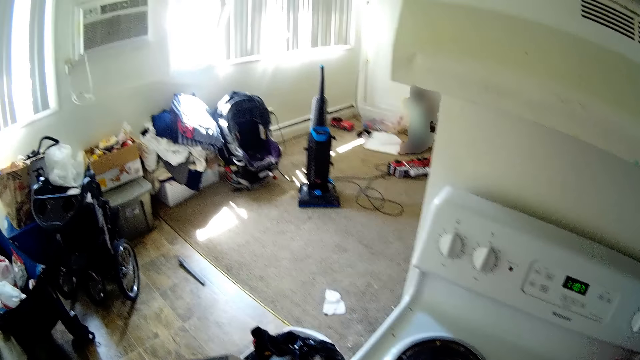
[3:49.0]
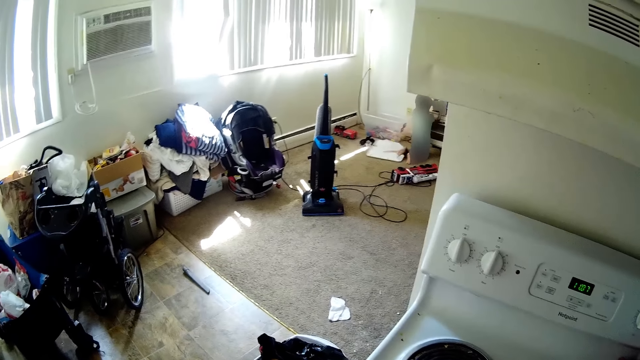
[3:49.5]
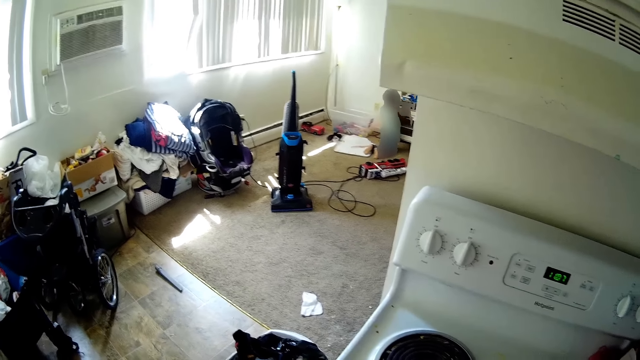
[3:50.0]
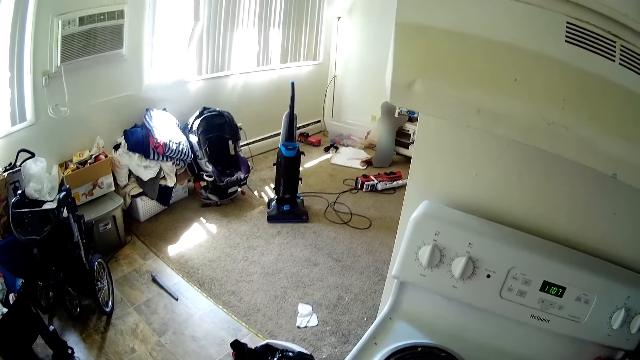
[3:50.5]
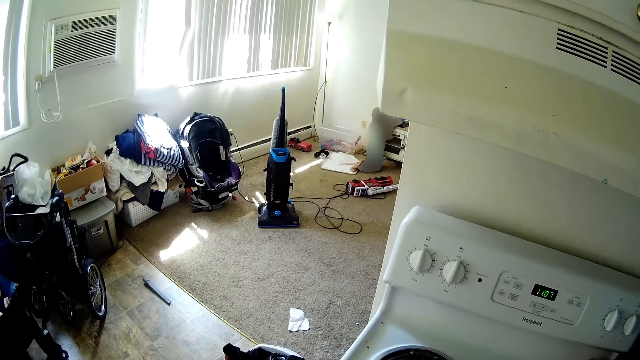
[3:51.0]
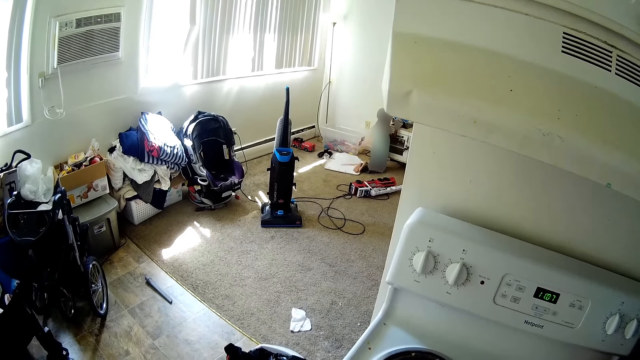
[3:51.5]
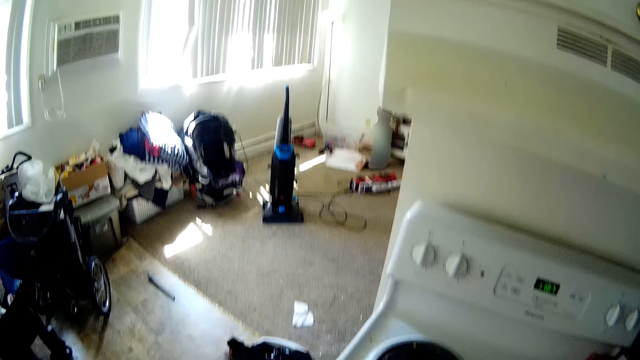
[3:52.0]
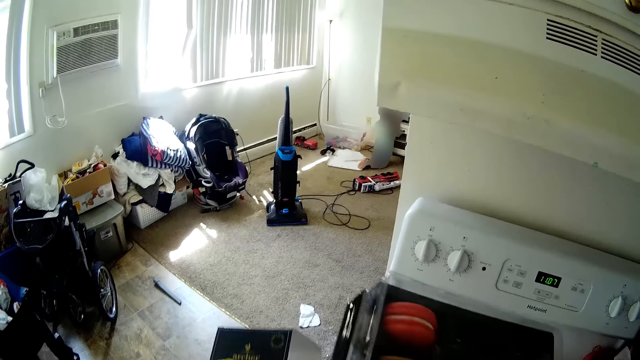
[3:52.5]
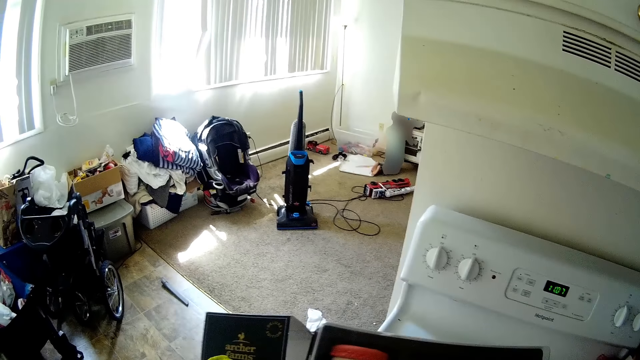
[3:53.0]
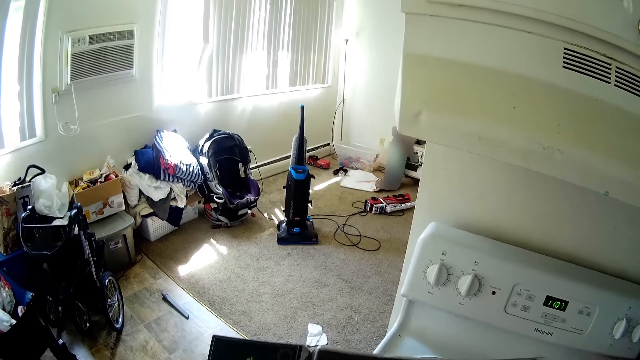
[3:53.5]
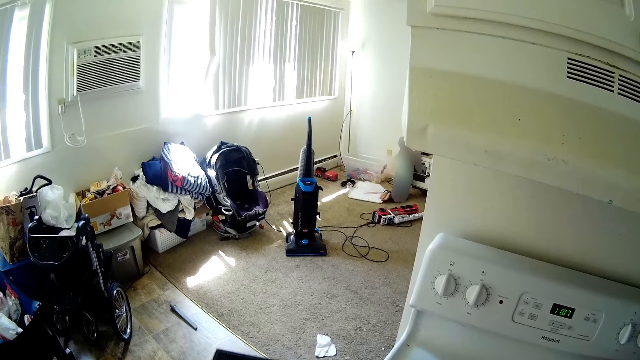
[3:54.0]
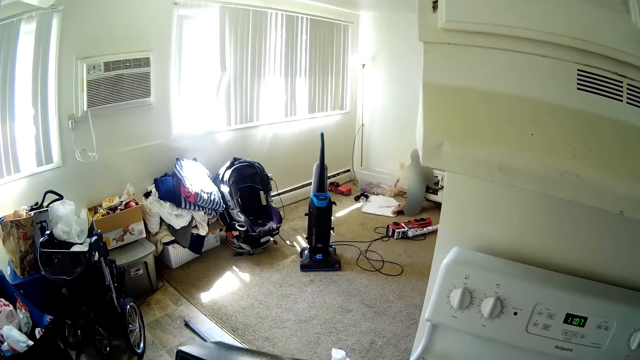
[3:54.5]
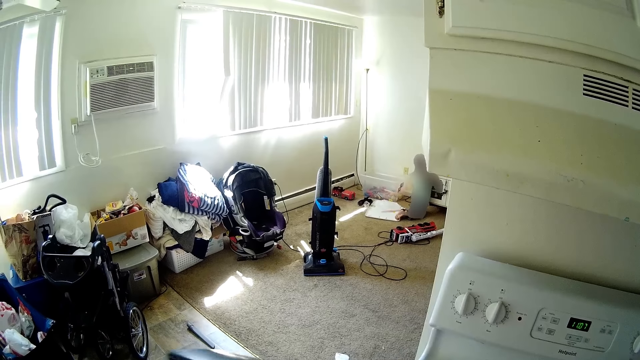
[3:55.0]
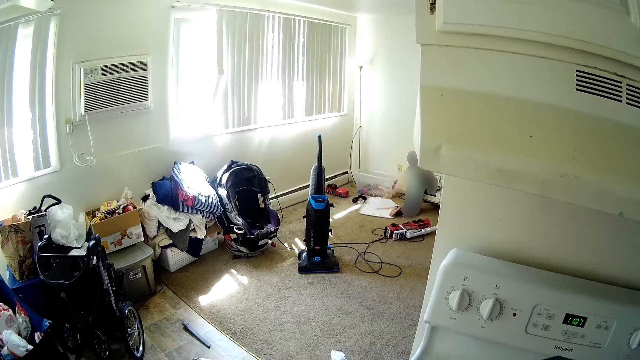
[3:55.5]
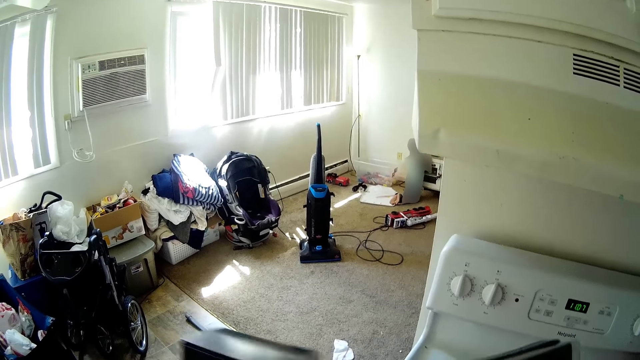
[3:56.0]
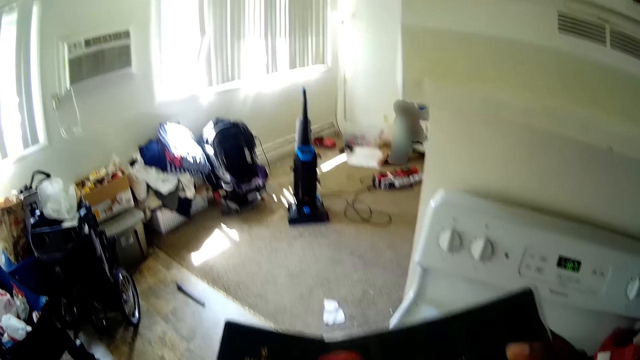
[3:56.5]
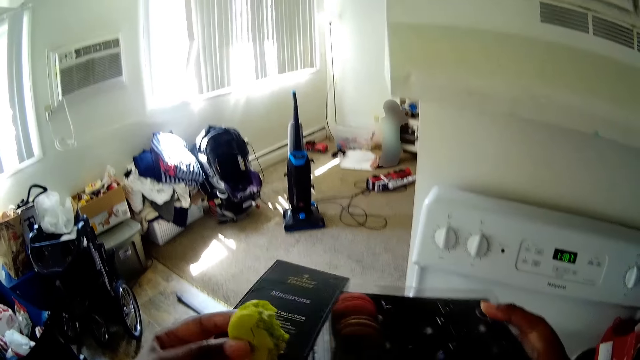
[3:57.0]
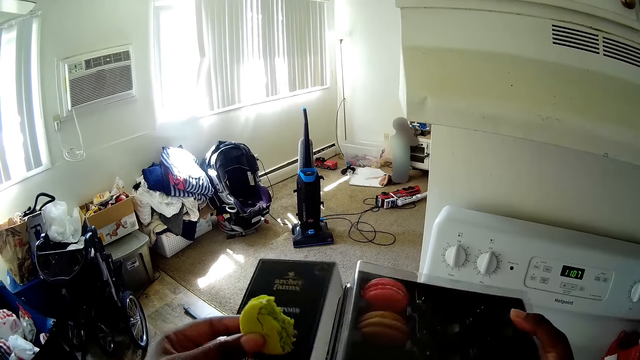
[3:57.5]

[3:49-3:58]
The camera wearer looks around. They hold cookie boxes. They insert cookies into the pack of cookies with both hands.

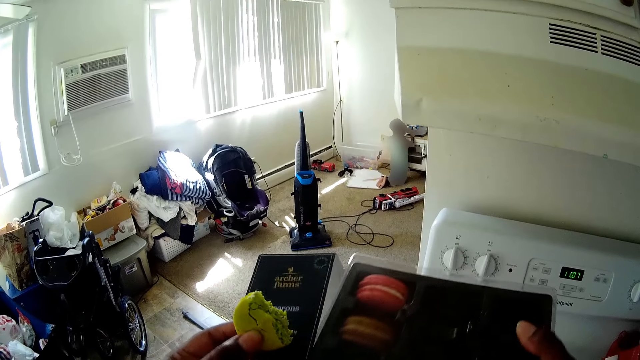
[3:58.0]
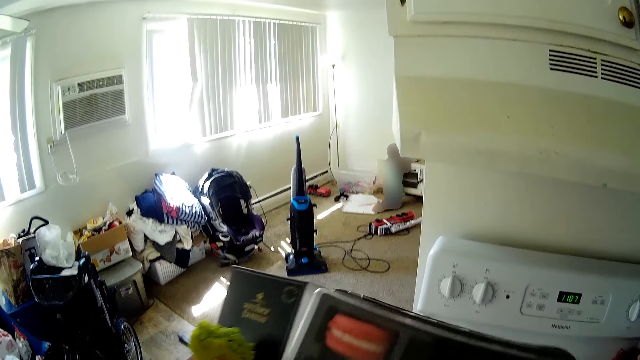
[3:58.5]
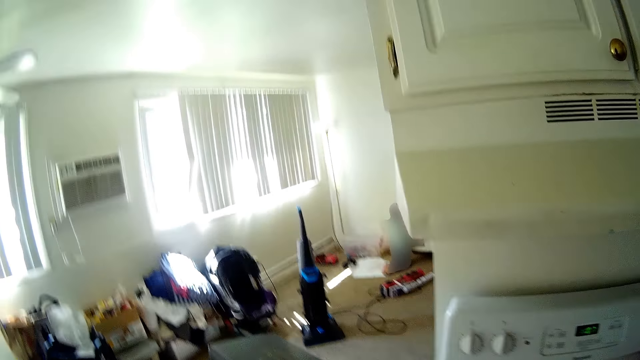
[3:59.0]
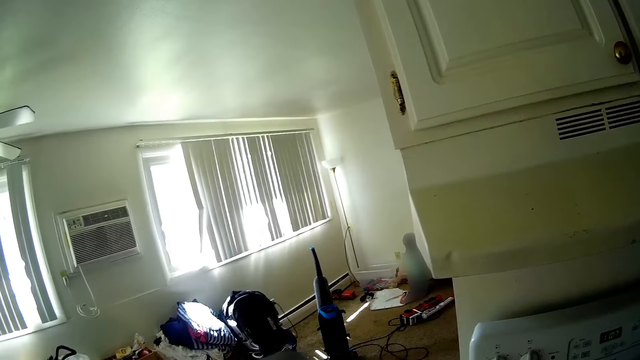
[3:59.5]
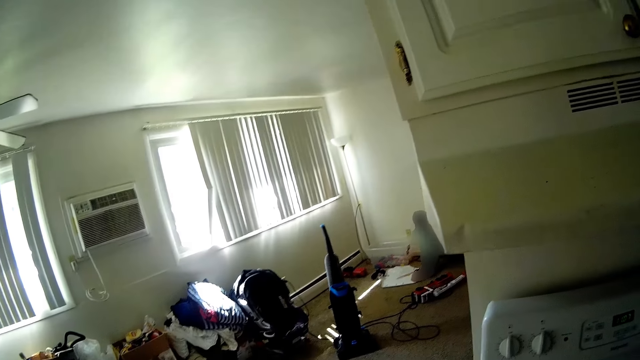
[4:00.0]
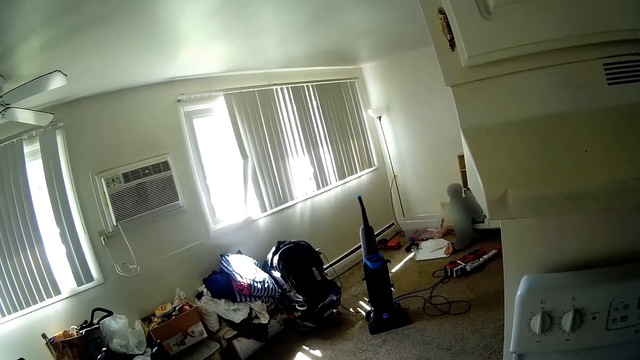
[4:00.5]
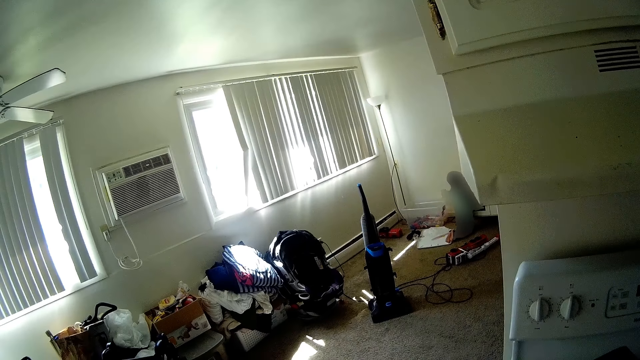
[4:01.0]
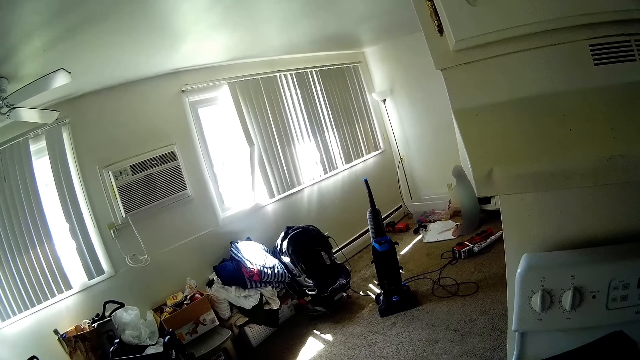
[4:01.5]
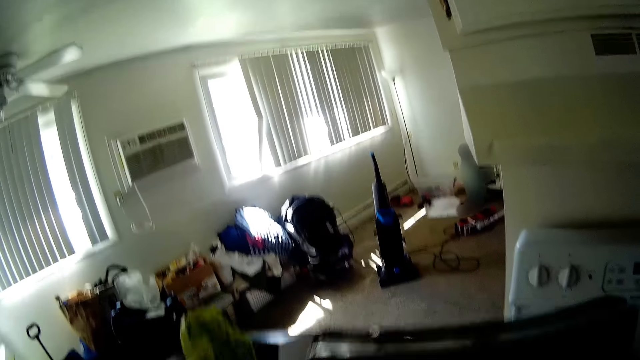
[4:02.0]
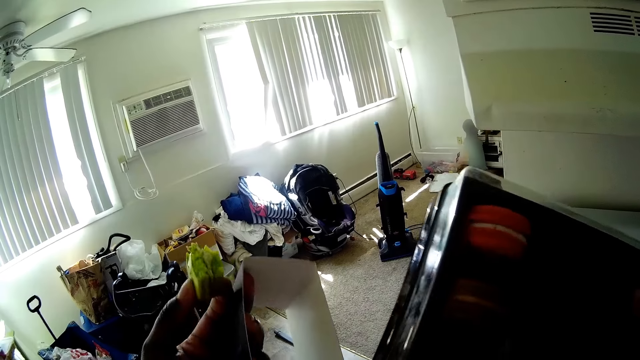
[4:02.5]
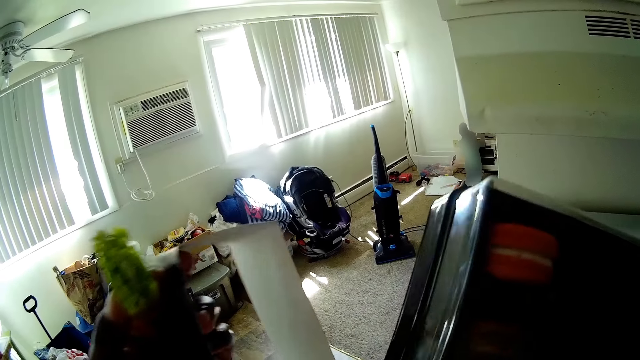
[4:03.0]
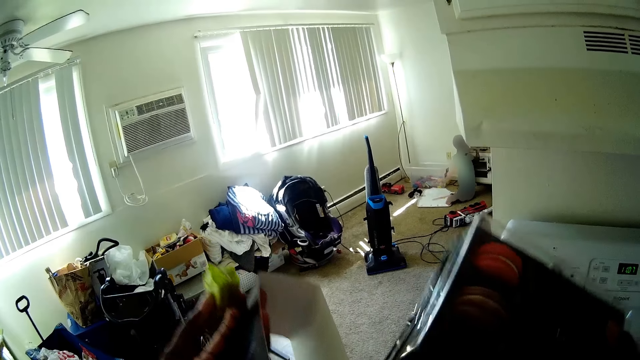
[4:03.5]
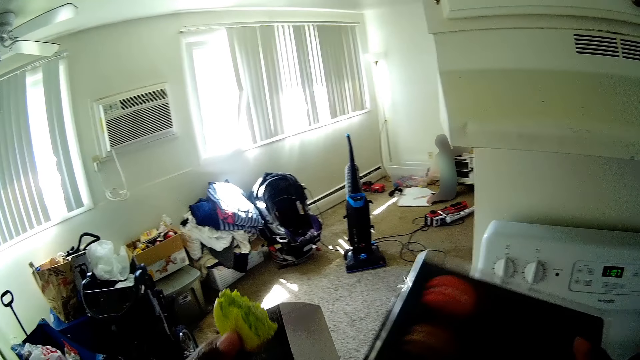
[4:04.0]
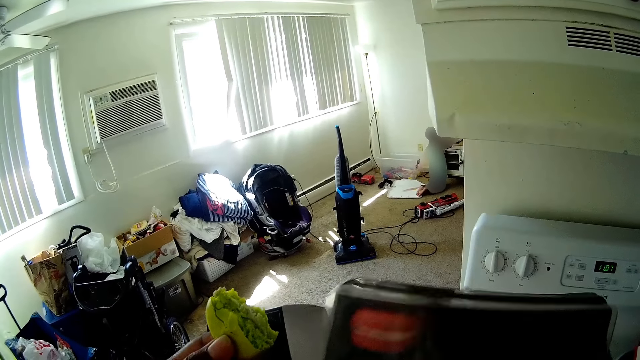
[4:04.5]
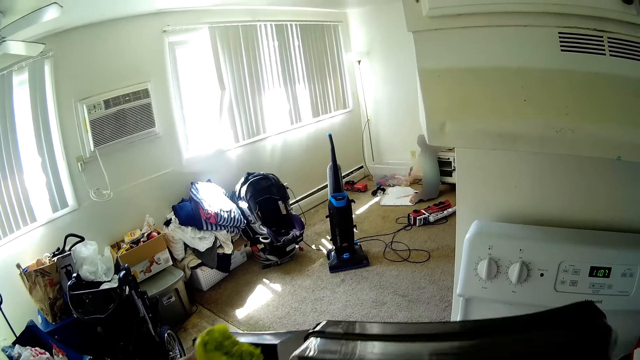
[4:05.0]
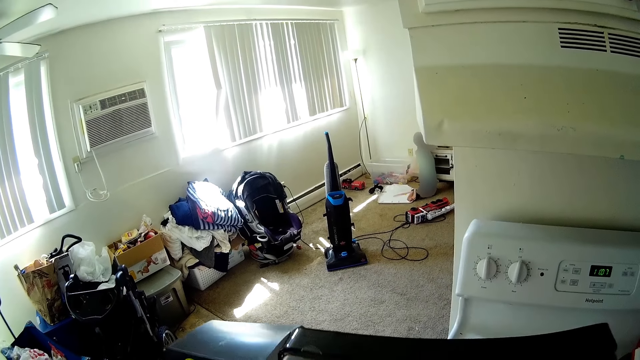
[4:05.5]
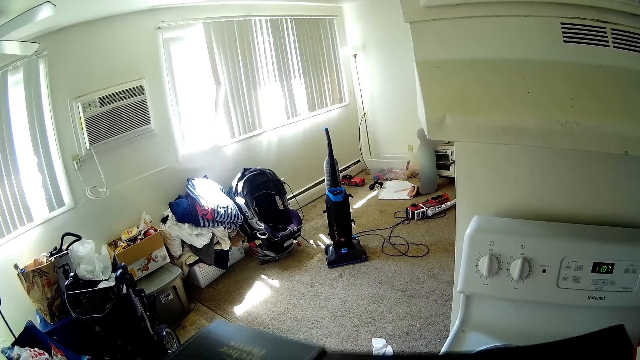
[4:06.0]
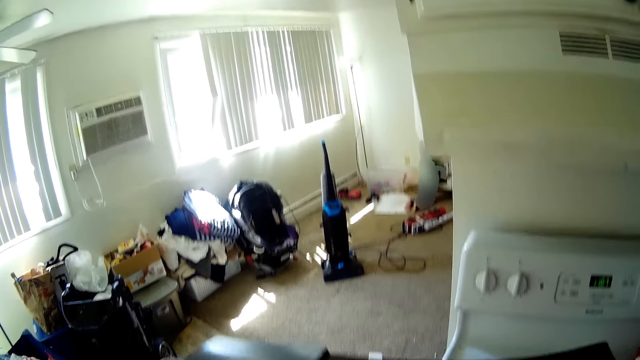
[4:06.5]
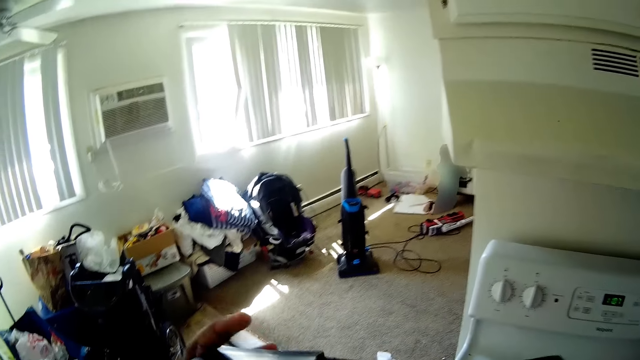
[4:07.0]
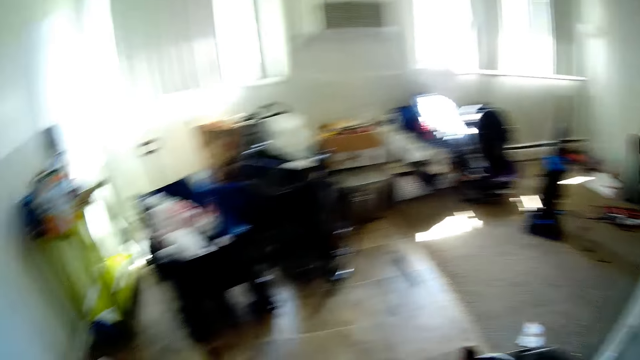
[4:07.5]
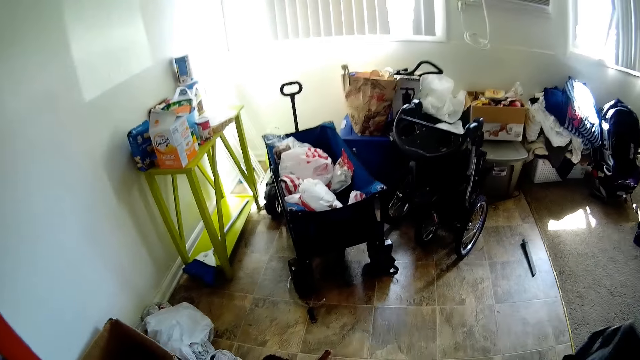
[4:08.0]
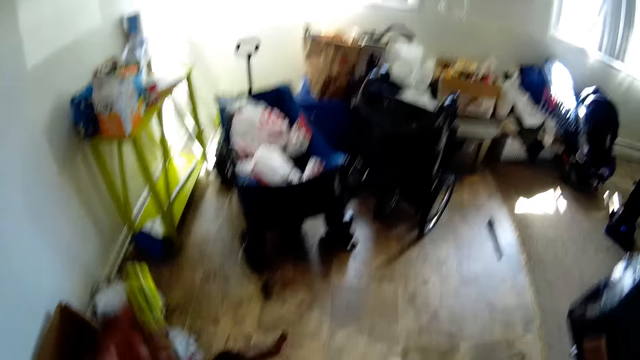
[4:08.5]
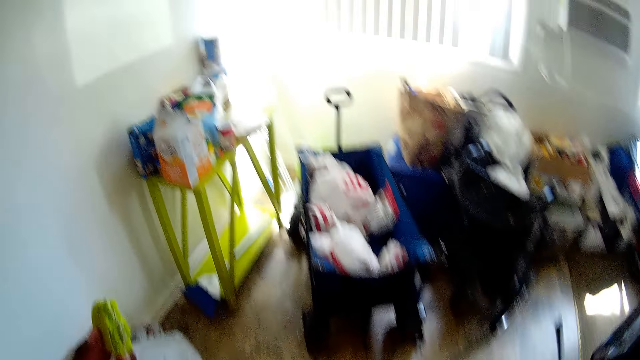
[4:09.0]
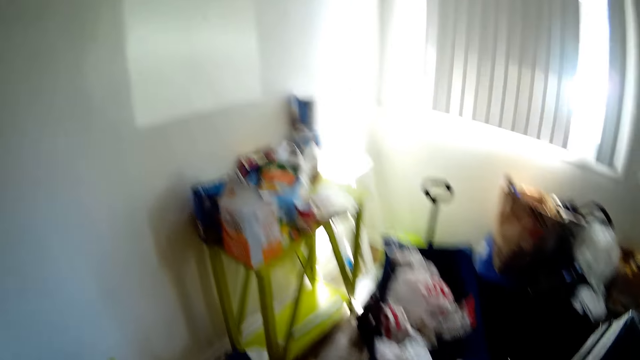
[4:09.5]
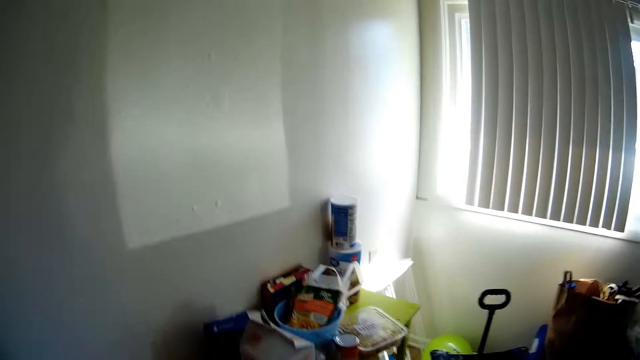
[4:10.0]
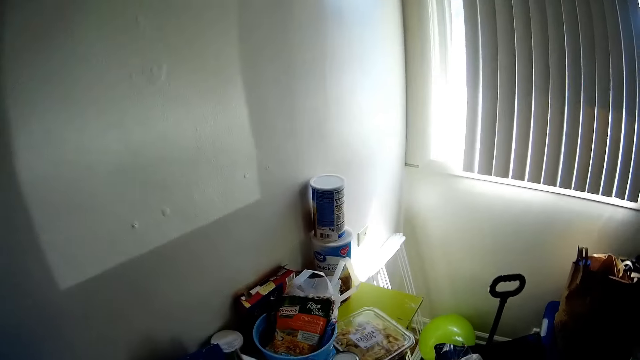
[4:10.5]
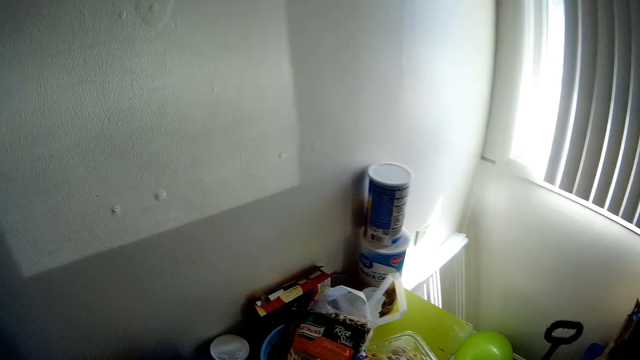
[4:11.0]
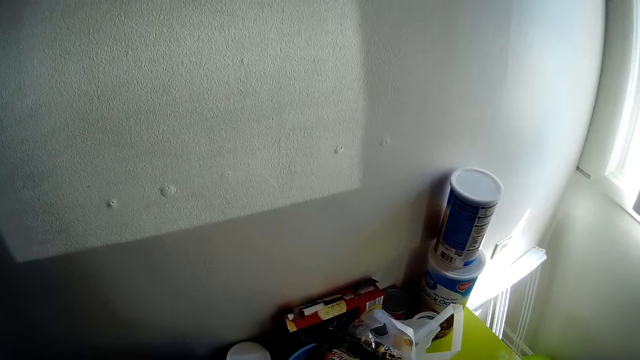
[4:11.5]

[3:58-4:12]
The camera wearer looks around. They hold cookie boxes. They look around. They hold something. They walk in the room.
